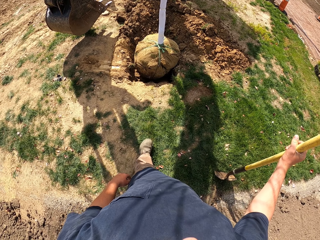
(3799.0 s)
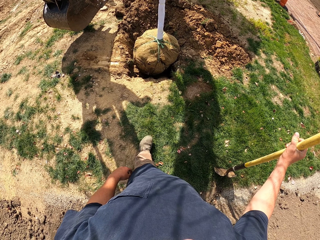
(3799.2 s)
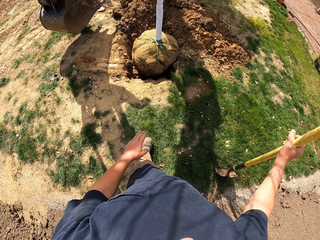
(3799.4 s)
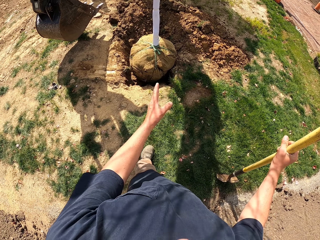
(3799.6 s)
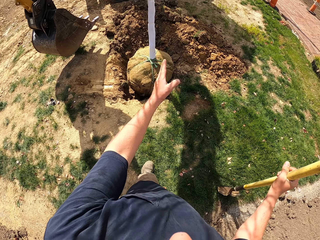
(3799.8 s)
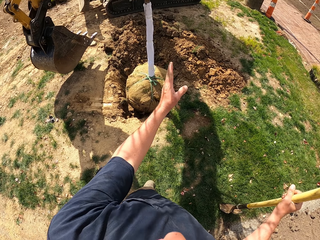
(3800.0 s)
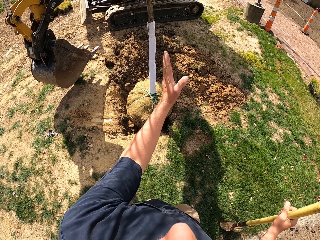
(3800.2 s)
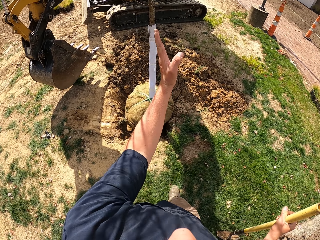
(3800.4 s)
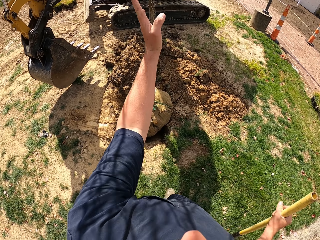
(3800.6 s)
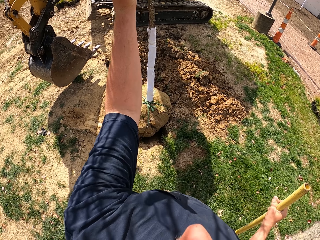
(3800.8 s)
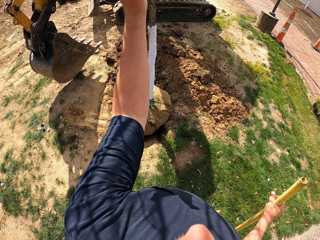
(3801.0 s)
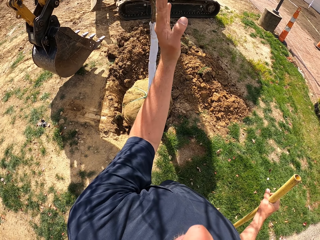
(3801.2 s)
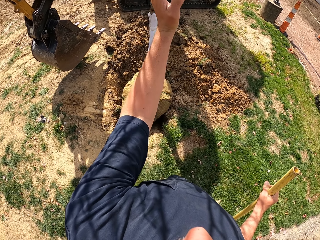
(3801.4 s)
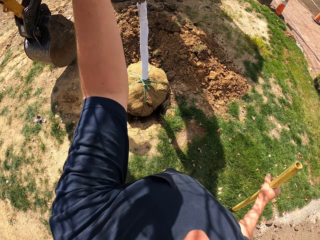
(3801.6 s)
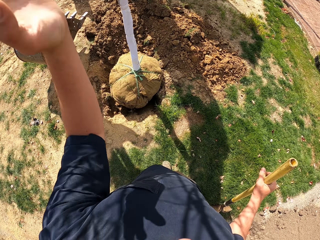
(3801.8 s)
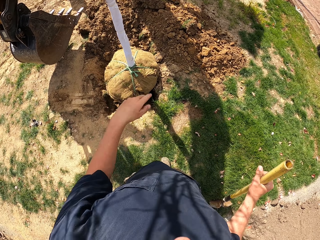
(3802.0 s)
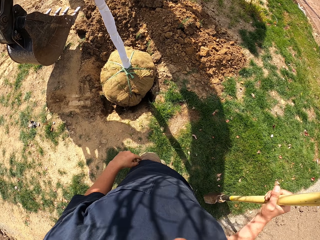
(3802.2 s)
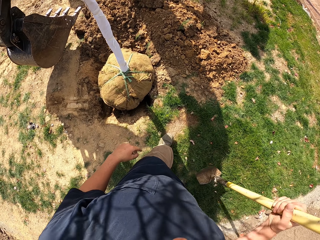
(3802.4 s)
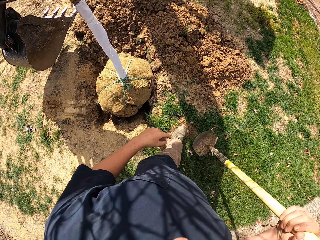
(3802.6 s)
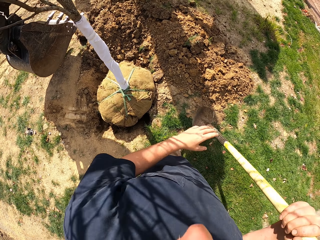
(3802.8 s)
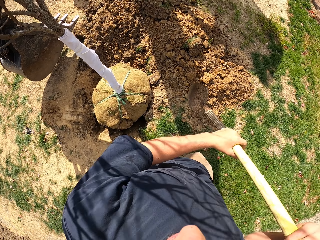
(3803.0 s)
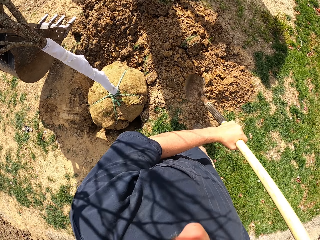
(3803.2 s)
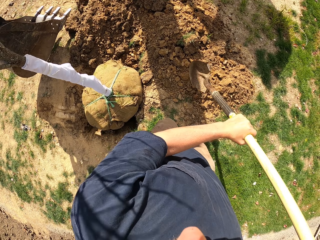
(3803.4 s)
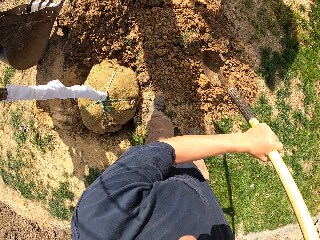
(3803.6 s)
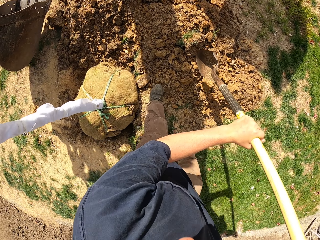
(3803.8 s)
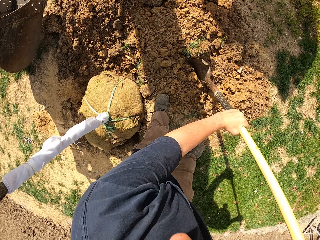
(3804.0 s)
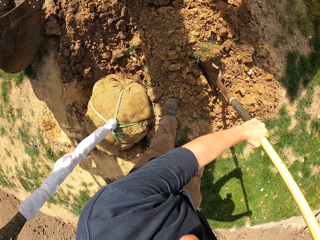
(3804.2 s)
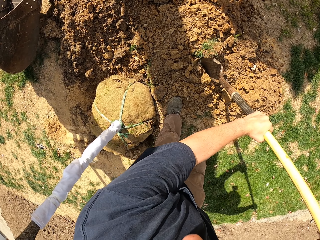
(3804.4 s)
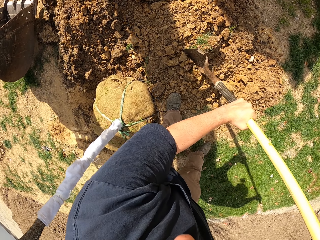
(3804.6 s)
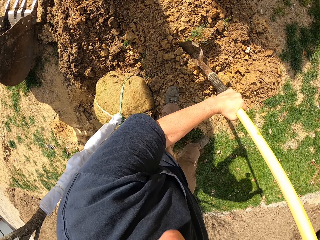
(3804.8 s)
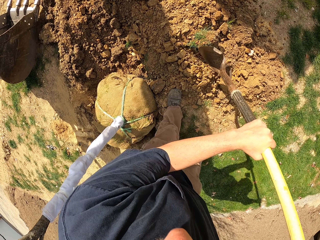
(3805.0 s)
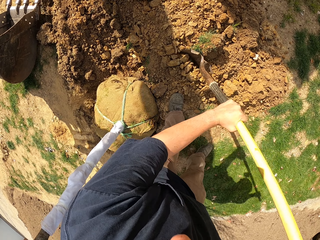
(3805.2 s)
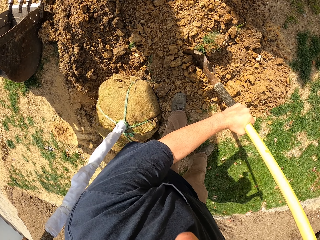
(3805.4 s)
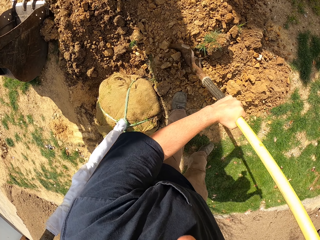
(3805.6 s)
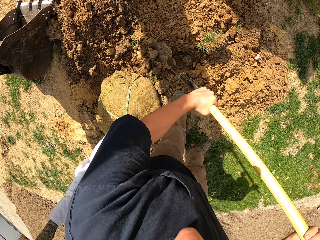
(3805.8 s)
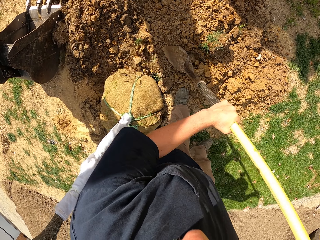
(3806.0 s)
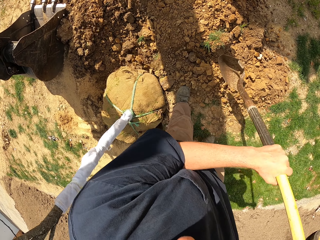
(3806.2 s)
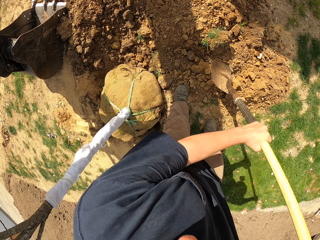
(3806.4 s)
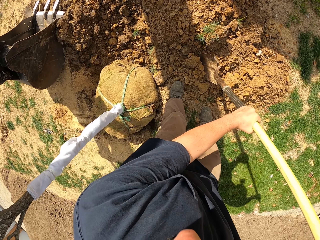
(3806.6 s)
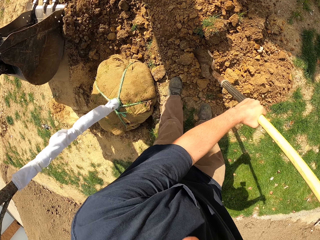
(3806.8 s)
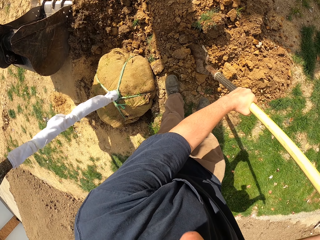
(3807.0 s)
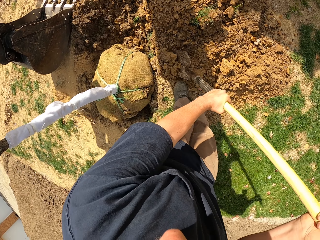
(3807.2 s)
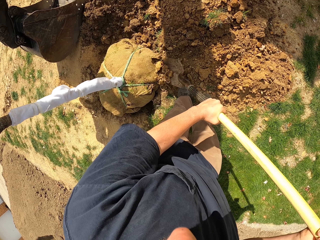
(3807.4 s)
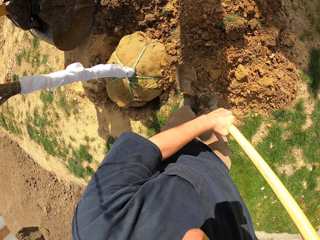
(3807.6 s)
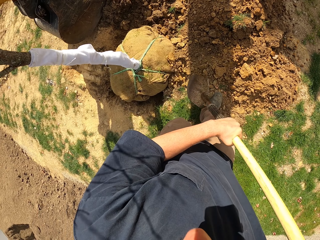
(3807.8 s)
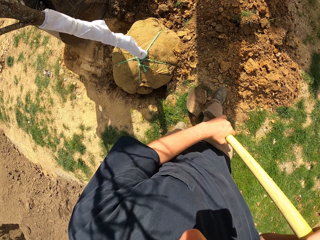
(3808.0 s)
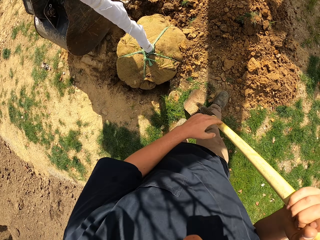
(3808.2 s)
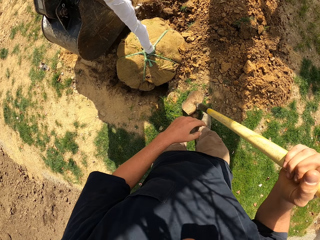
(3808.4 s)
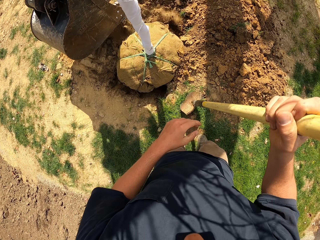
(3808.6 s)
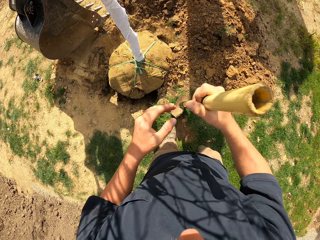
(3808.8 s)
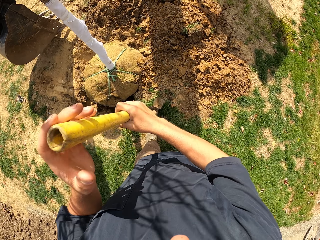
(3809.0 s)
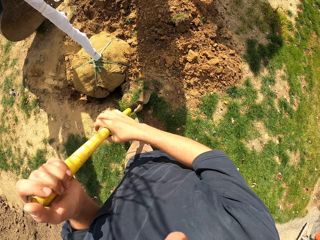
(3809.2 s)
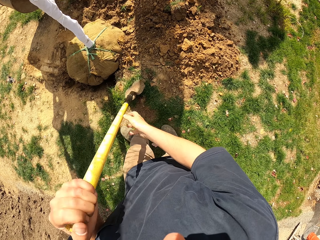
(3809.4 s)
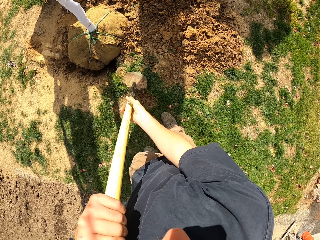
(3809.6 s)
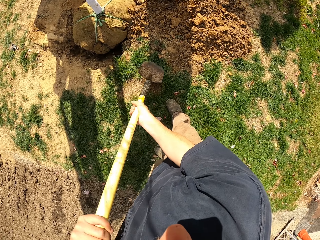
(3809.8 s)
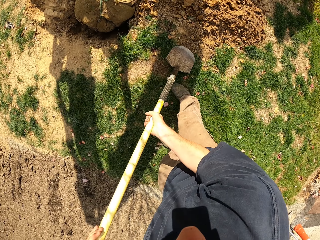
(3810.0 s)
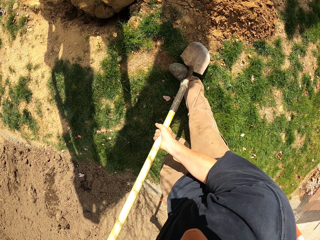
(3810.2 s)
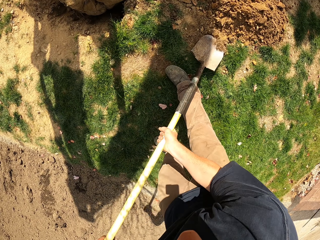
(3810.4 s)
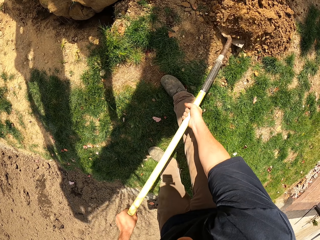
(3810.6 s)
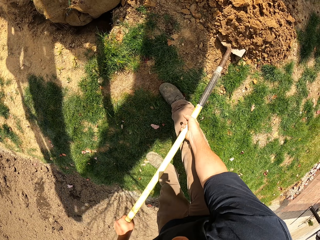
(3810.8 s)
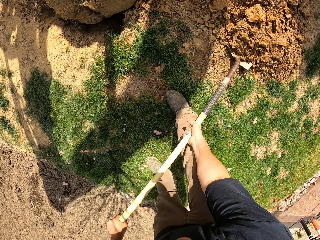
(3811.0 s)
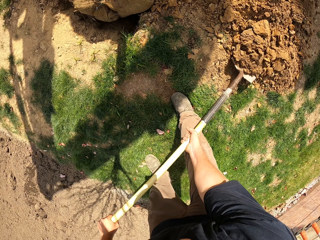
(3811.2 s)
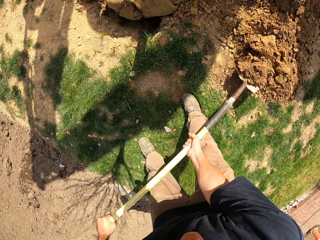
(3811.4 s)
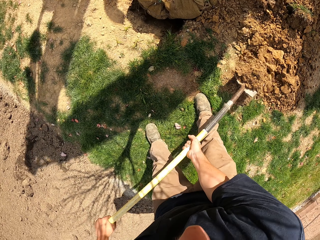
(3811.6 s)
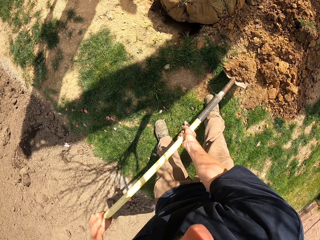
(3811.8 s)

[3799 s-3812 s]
The camera wearer speaks with gestures to someone. They walk. They hold the spade handle with the left hand. They dip the spade in the soil. They push soil with the spade. They push soil with the spade again. They step back. They hold the spade handle with the left hand. They hold the spade handle with the right hand. They scoop soil with the spade.

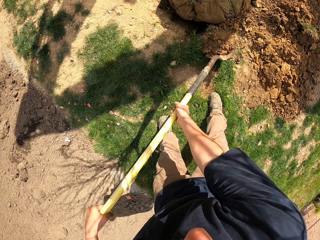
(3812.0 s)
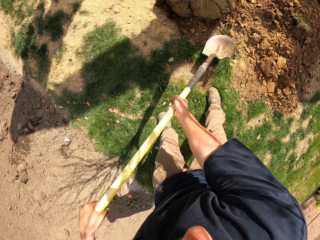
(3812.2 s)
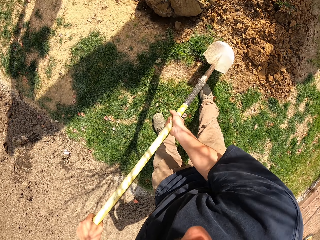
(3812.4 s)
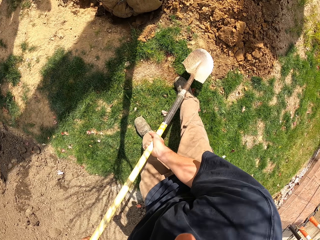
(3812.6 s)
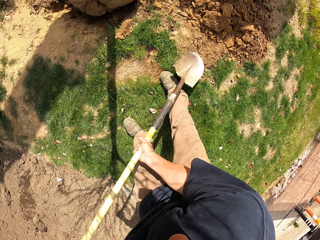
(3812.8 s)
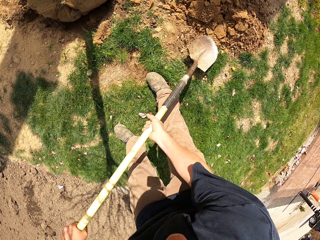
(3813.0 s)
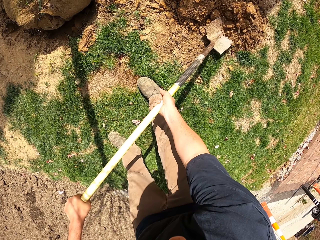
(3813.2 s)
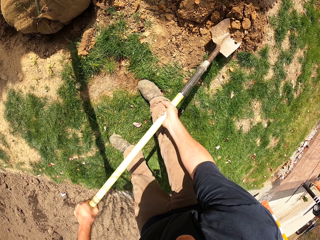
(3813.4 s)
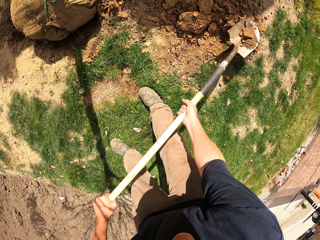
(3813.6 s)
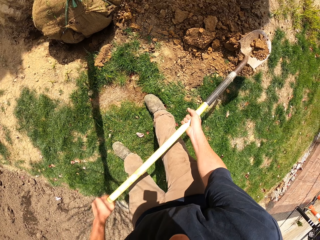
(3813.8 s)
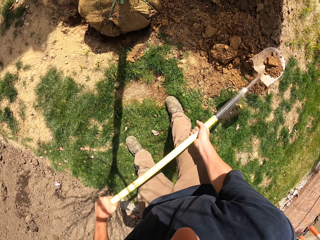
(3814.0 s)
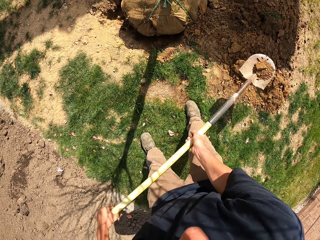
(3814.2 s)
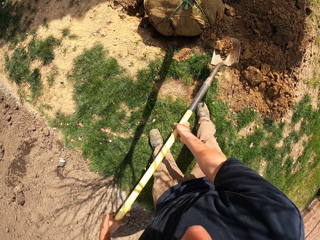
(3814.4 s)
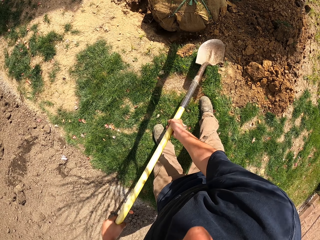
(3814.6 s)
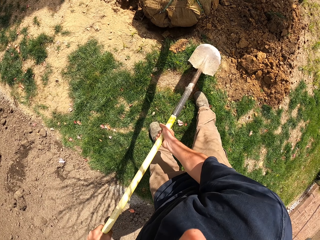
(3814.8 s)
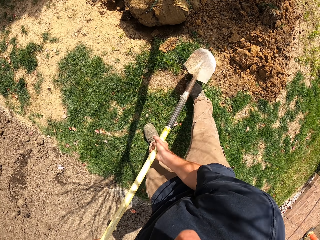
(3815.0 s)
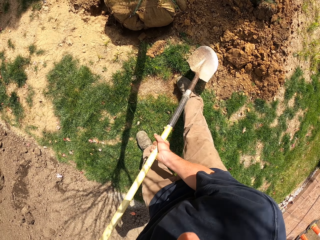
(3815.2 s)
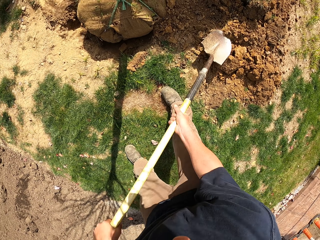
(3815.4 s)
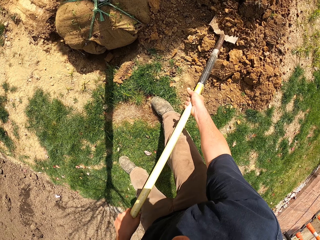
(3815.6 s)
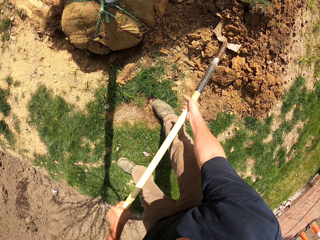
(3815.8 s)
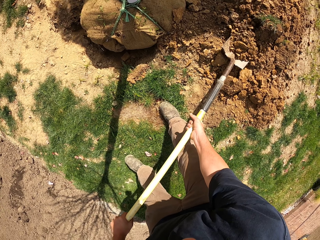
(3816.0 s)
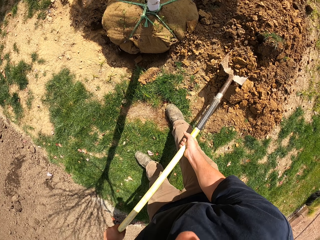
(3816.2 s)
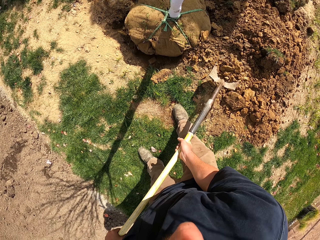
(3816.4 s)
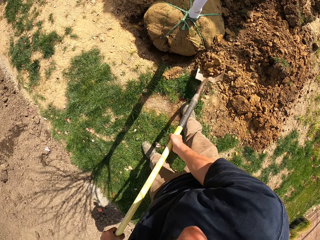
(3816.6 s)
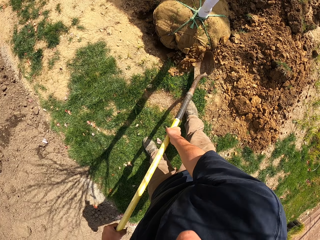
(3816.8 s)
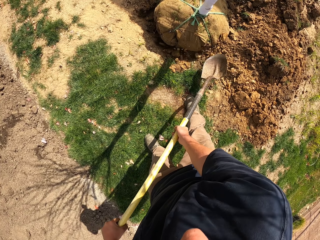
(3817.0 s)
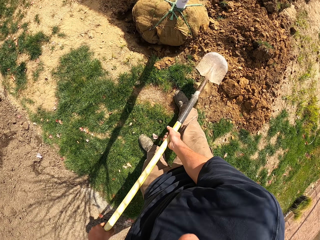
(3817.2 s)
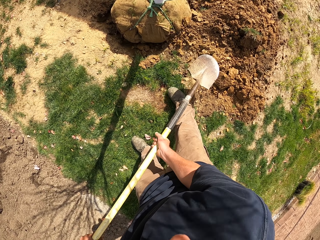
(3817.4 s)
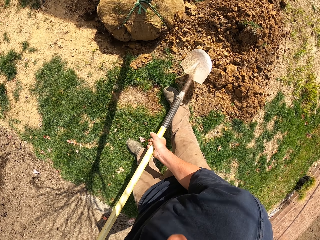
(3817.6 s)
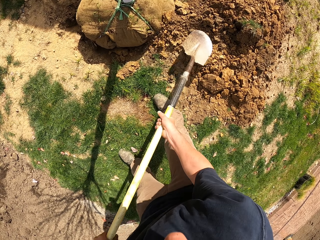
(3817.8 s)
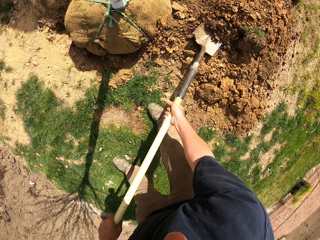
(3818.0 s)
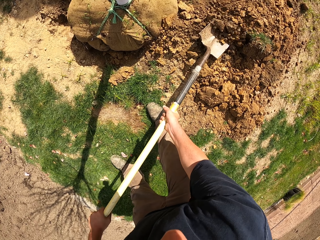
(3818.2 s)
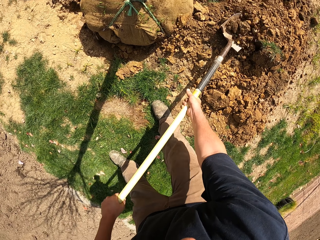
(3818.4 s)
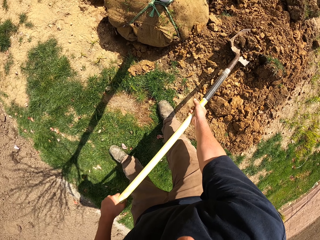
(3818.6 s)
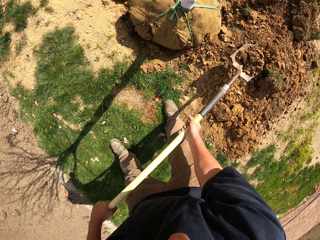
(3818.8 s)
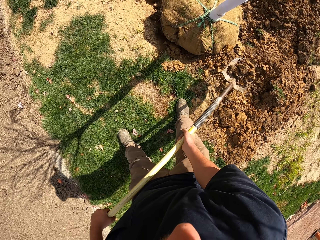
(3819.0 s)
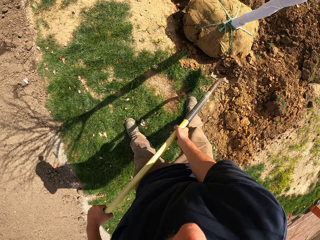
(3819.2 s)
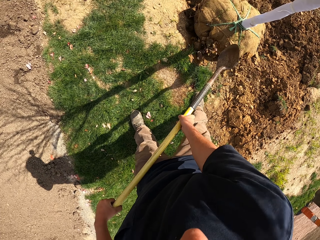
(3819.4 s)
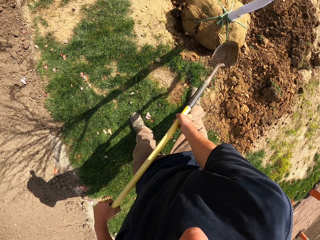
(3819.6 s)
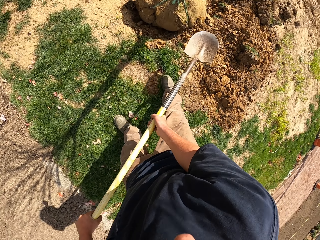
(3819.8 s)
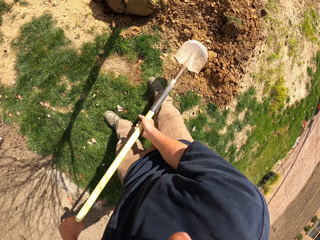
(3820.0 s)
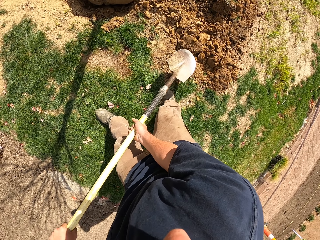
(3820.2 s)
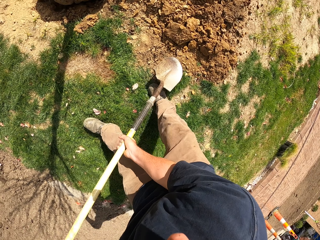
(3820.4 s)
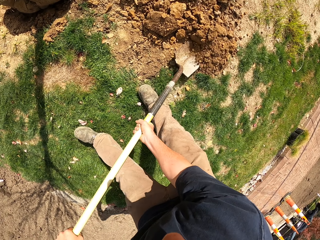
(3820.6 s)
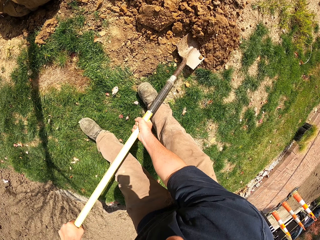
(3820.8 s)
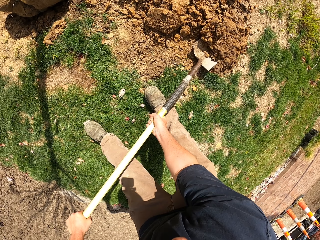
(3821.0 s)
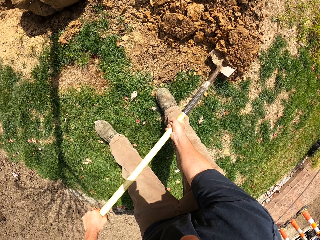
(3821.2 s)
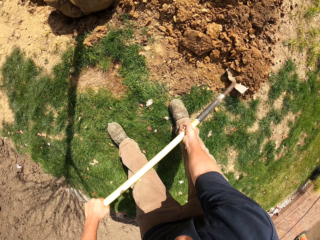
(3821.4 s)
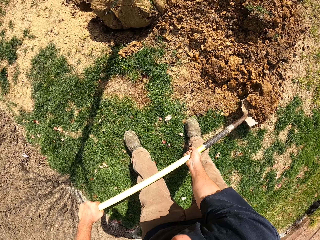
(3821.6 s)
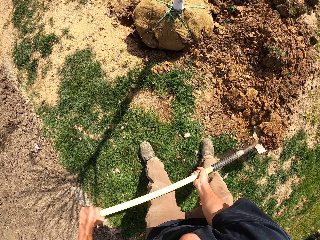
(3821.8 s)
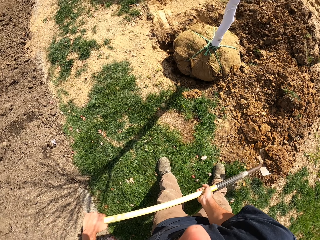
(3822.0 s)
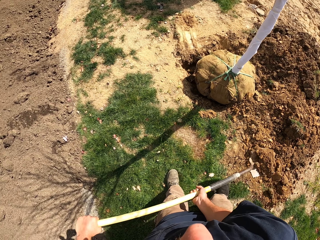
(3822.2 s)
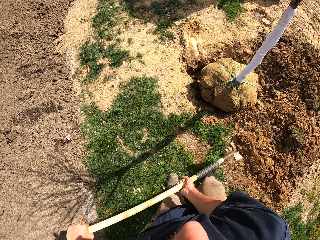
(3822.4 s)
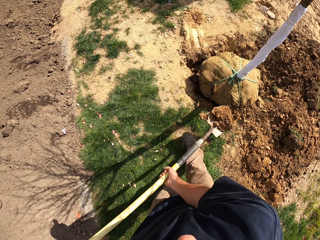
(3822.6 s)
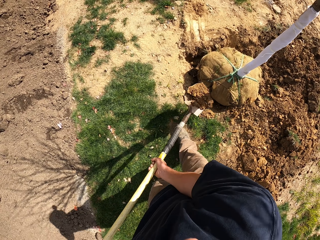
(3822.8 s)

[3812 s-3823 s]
The camera wearer drops soil into the hole. They scoop soil with a spade. They drop soil into the hole. They scoop soil with the spade. They drop soil into the hole. They scoop soil with the spade. They drop soil into the hole. They scoop soil with the spade.
